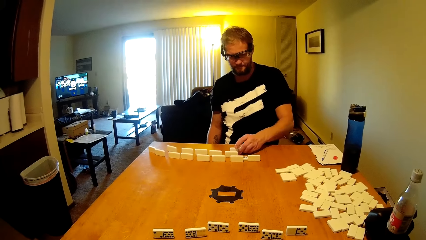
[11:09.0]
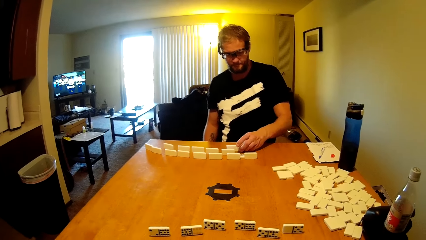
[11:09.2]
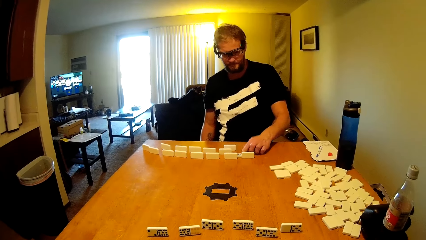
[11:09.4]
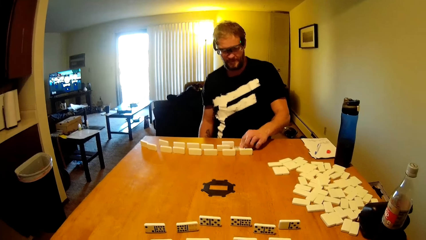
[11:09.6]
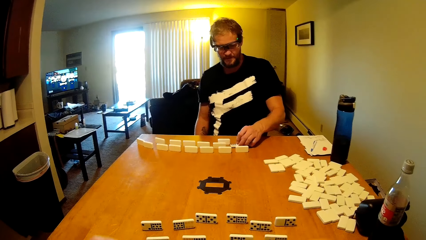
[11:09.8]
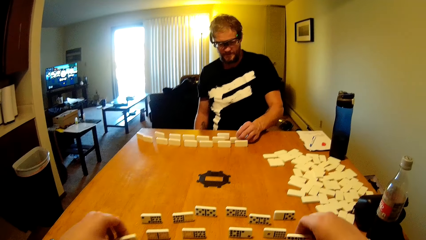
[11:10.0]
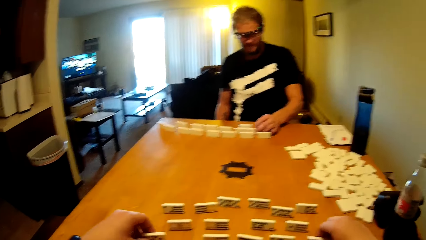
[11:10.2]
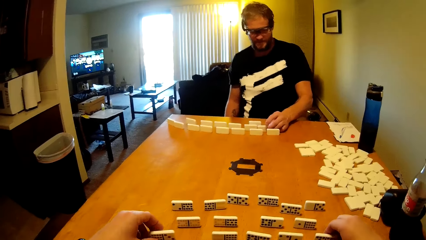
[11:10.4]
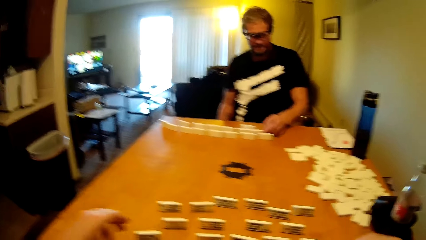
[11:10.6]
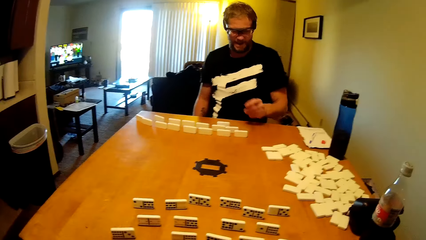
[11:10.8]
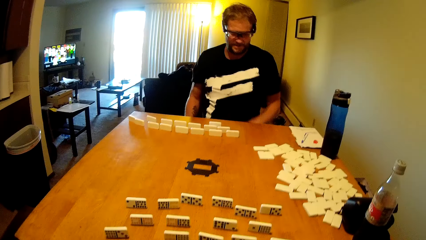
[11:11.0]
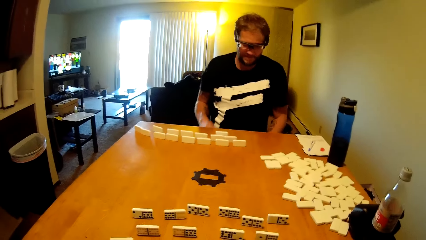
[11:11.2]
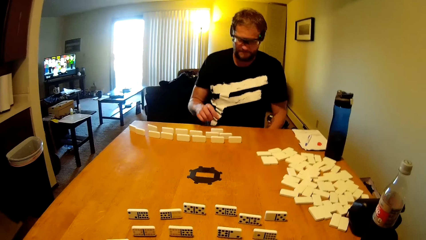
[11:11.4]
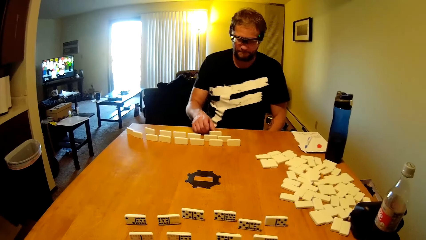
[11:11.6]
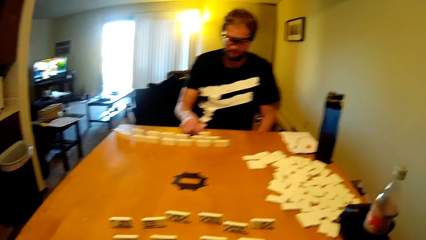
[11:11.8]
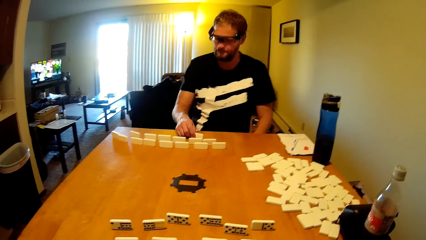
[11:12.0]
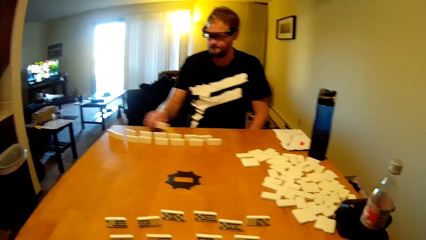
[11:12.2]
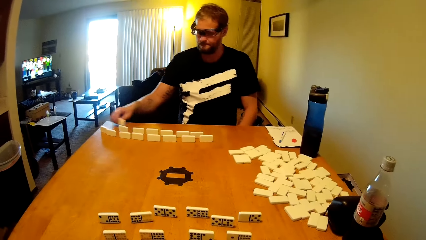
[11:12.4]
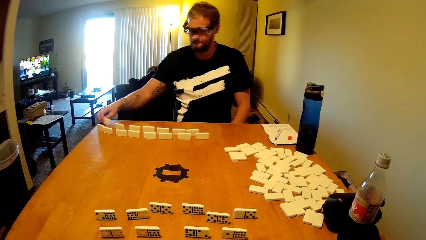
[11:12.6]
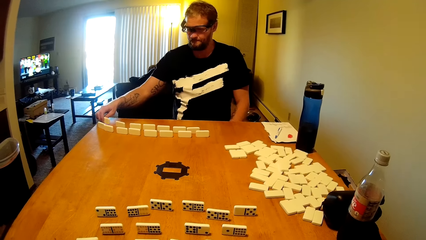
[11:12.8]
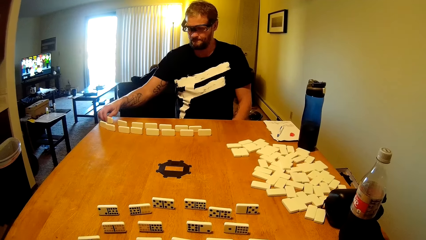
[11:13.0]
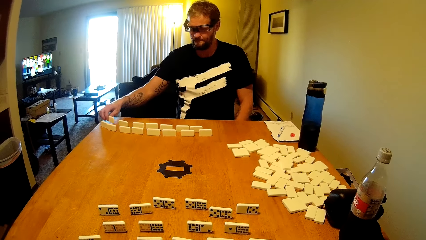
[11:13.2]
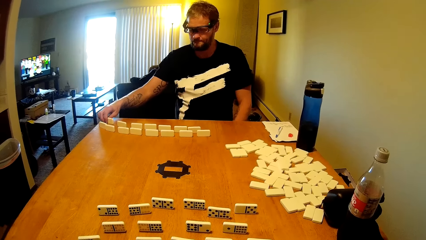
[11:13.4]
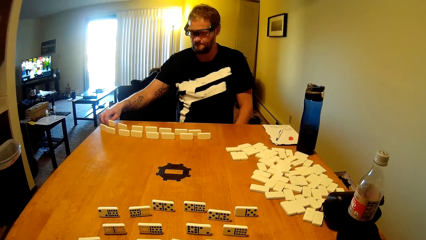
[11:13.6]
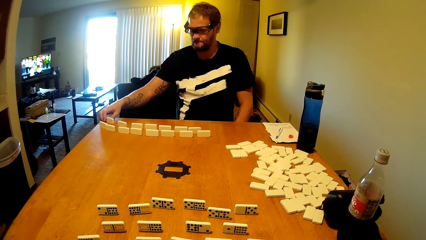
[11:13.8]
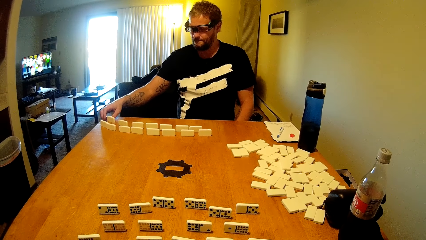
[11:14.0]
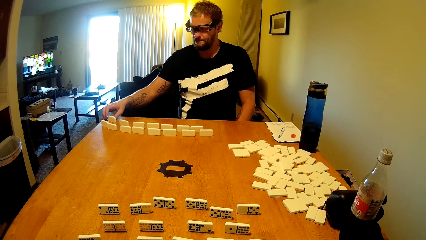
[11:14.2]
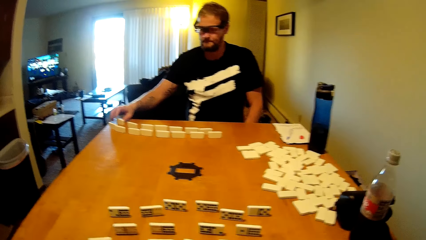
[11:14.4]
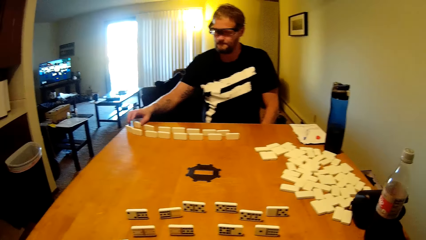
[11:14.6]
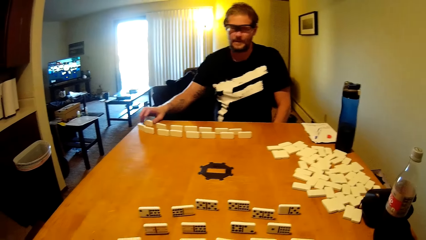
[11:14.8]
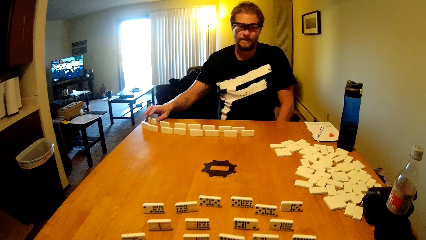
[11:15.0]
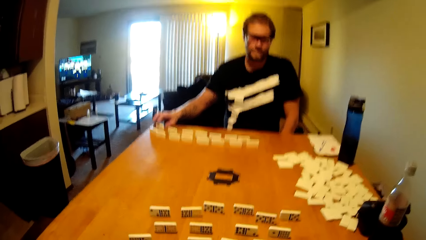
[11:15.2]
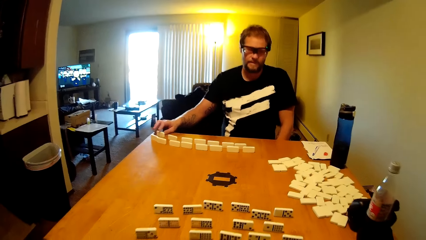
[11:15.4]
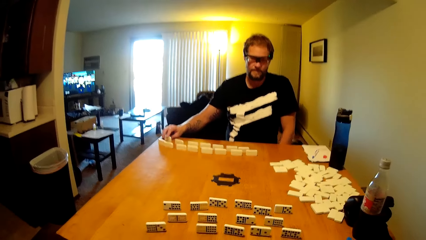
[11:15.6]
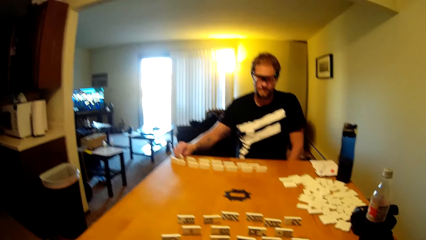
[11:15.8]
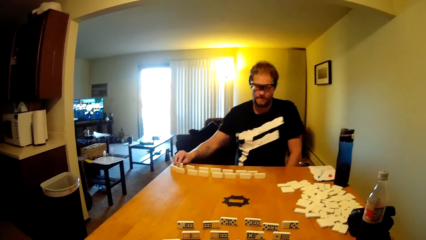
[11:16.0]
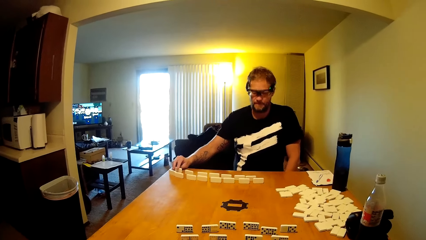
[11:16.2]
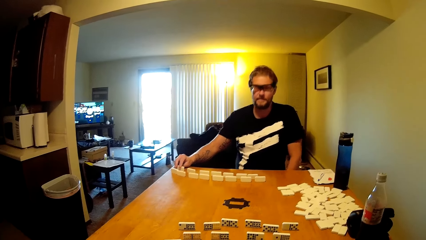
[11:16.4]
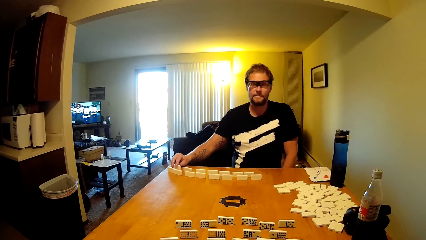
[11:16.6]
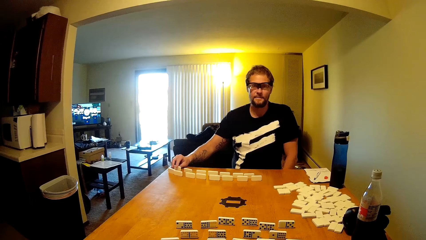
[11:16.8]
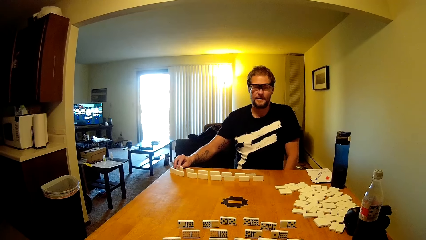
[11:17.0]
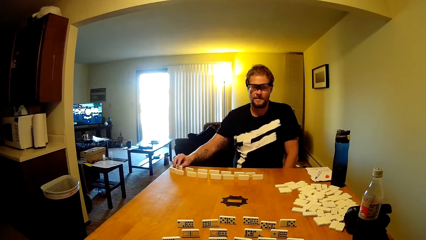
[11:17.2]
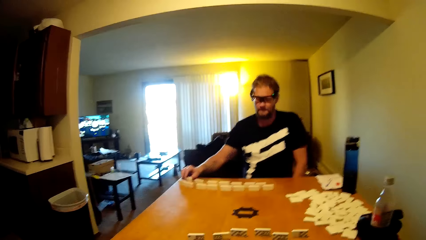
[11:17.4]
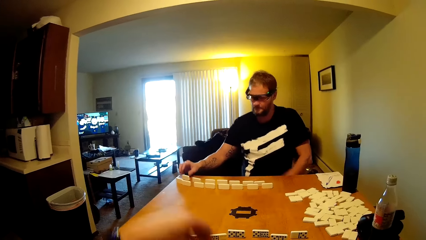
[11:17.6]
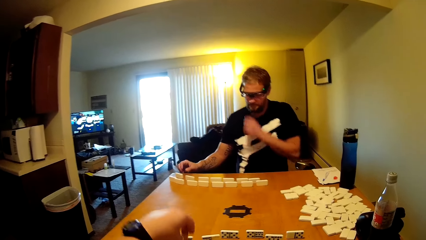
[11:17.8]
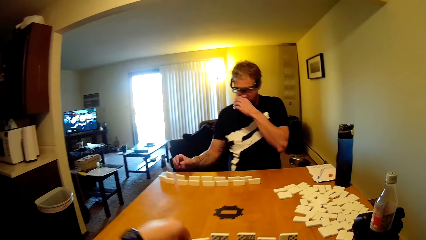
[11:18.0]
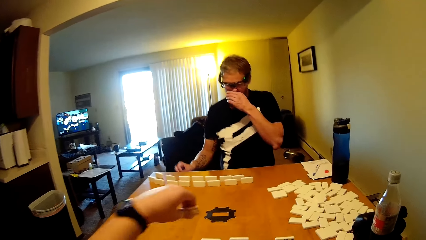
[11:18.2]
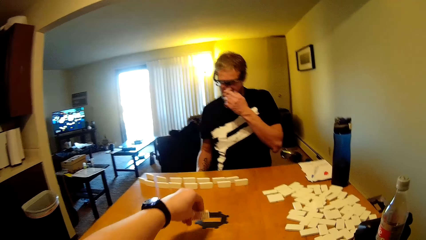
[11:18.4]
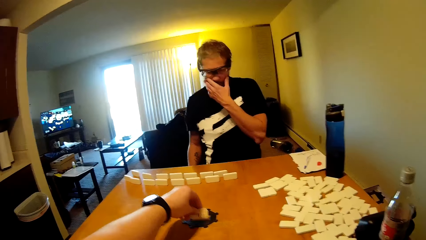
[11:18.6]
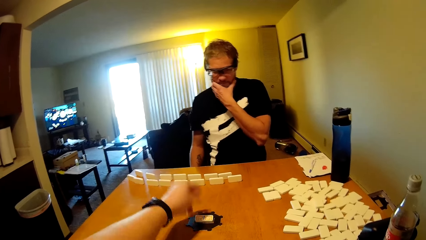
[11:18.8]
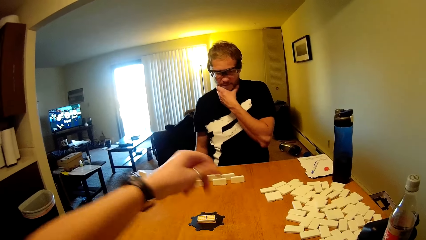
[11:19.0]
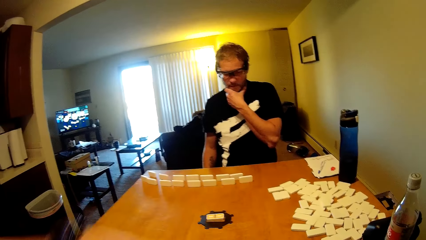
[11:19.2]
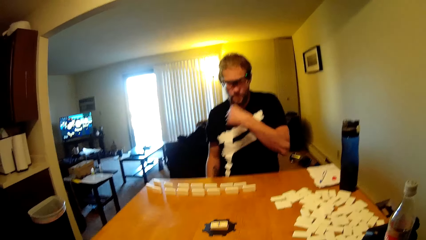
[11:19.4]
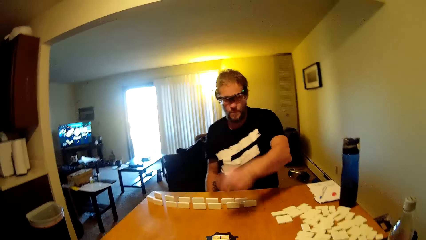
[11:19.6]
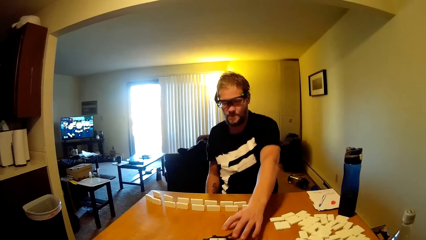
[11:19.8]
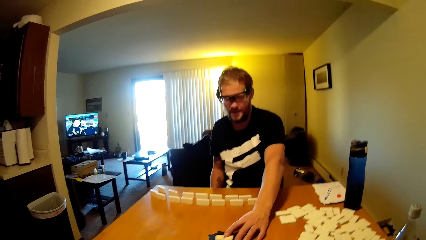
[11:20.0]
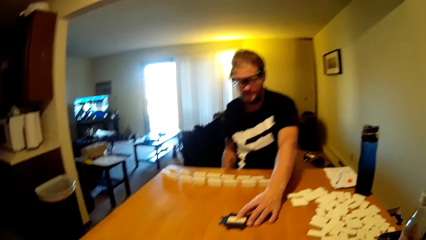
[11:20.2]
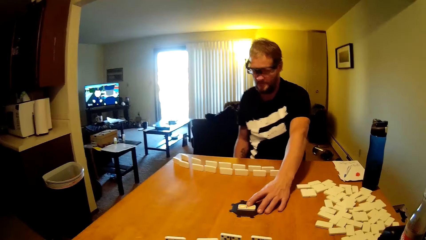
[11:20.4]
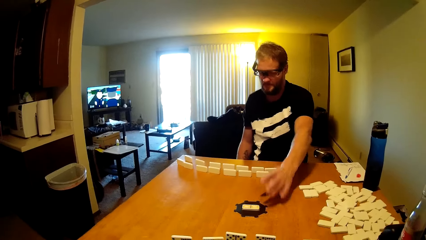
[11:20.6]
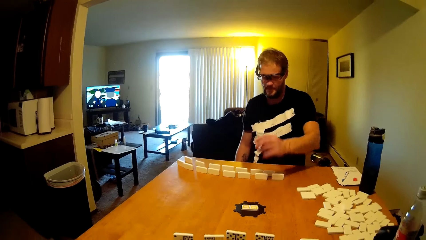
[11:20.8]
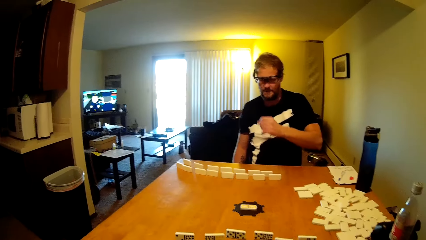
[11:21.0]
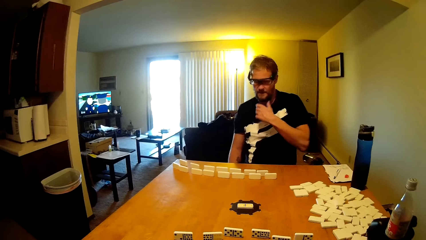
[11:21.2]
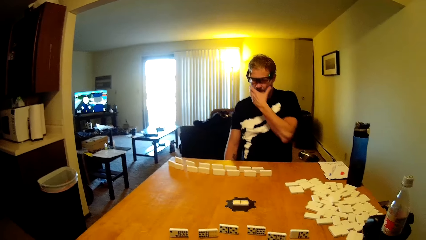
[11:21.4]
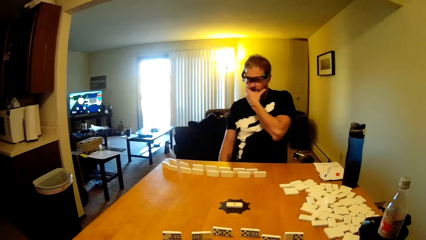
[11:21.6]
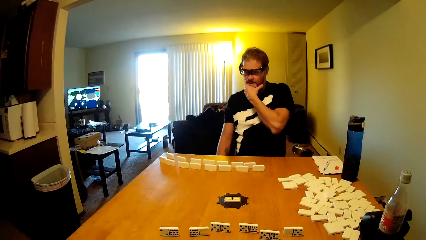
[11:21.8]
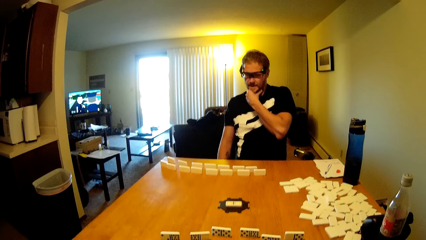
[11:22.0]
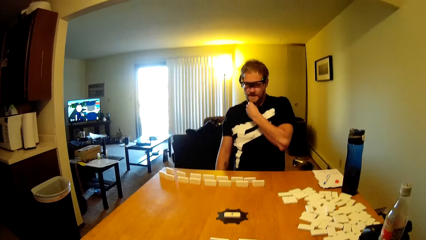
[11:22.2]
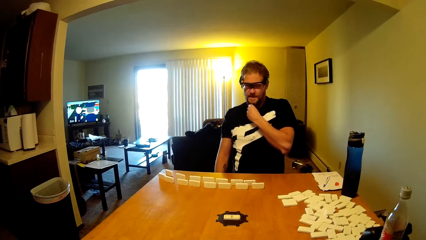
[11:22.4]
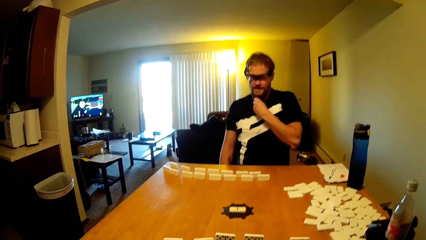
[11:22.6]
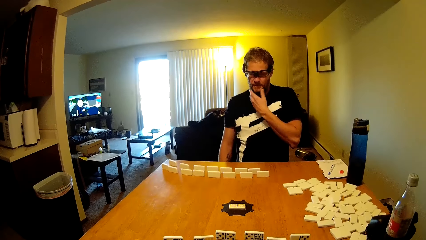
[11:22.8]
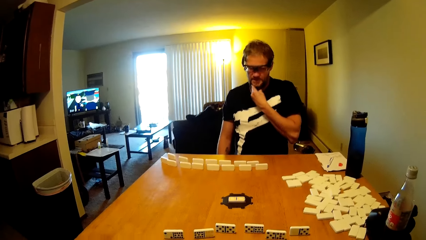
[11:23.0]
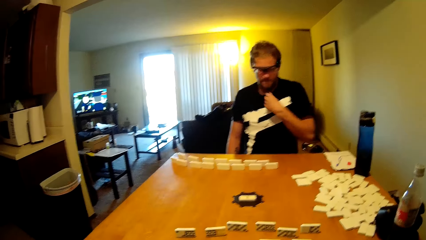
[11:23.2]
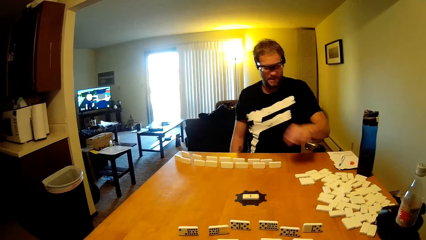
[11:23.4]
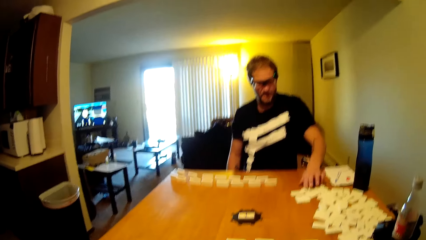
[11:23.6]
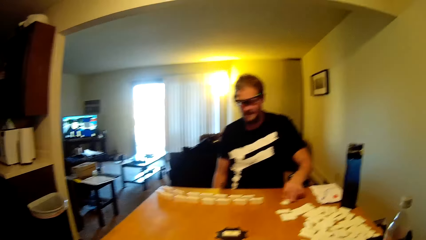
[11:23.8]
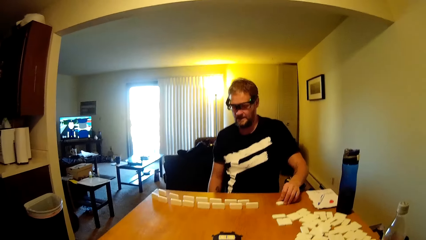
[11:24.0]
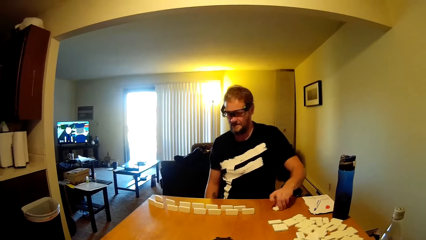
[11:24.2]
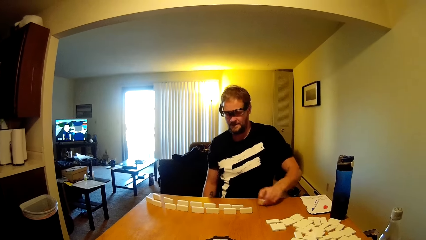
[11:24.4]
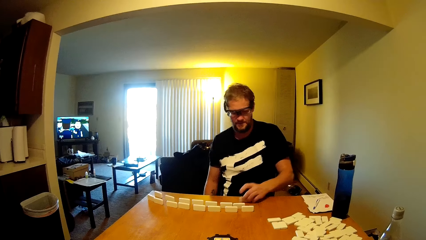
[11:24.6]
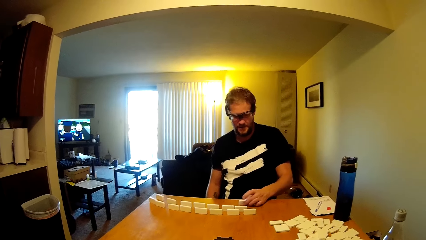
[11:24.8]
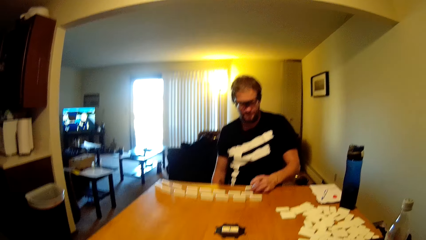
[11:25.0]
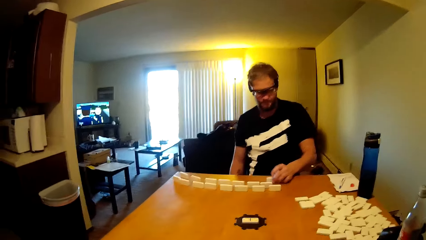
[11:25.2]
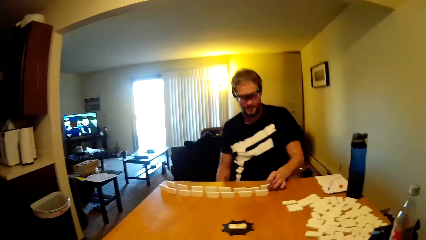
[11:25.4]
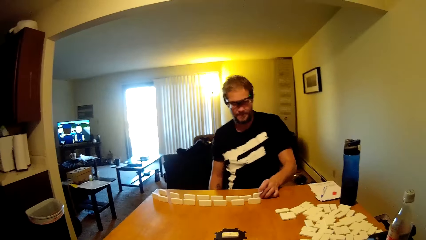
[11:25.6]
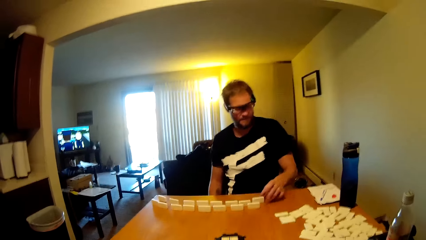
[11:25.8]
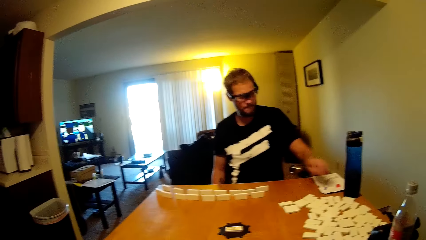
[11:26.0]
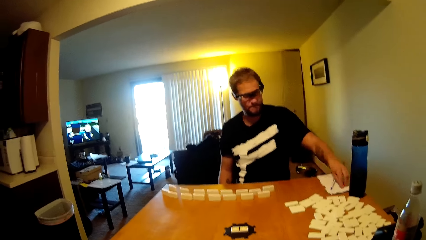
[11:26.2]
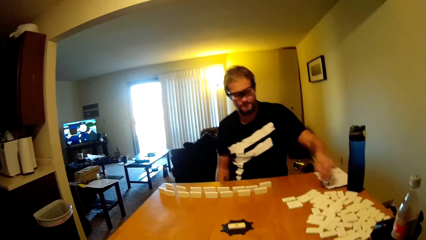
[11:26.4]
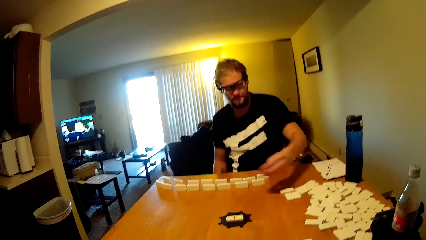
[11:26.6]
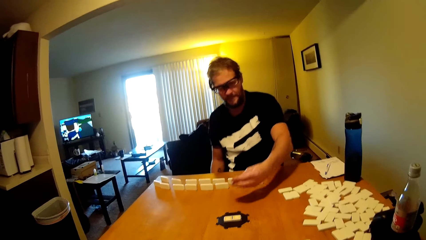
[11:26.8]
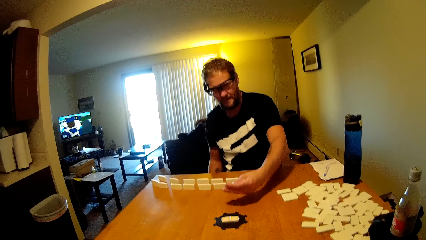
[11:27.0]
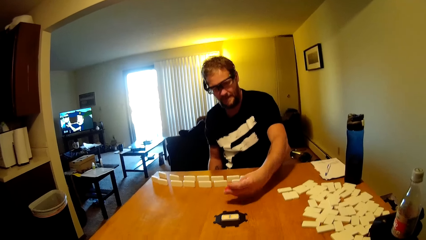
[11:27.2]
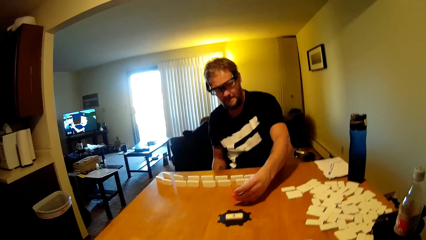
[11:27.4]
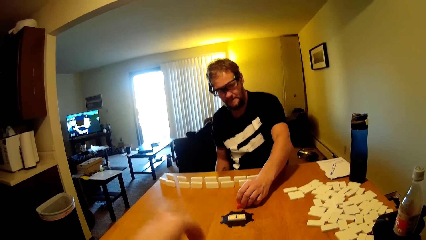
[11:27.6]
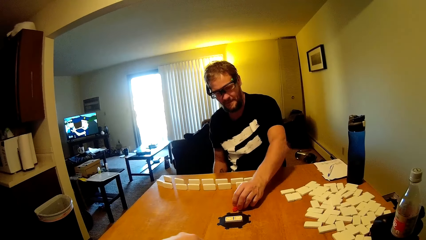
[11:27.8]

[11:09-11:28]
A person arranges the dominoes card or domino tile. The camera wearer arranges the dominoes card. The person talks in the room and arranges the dominoes card. The camera wearer plays the domino tile and arranges the dominoes card. The person touches the domino tile on the domino hub, takes the dominoes card, holds the chin and touches the face. The person picks up the domino tile and places the domino tile on the table. The camera wearer talks in the room. The person picks up the plastic train and takes the dominoes card.
